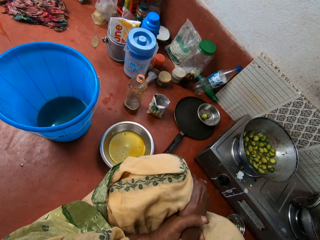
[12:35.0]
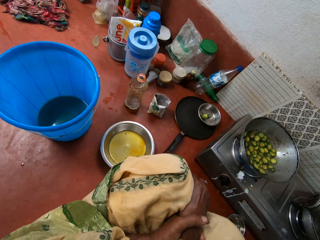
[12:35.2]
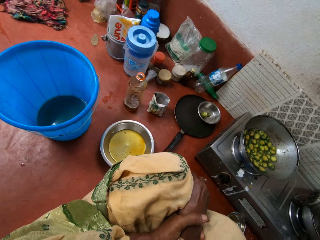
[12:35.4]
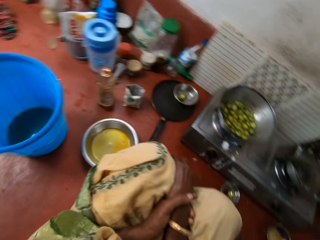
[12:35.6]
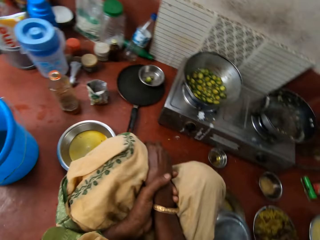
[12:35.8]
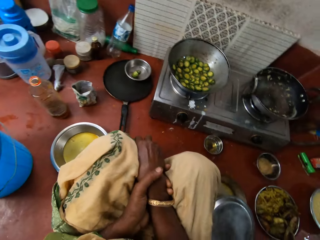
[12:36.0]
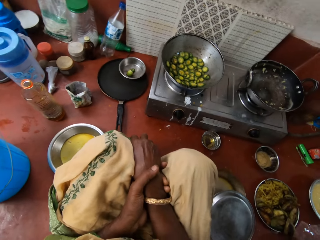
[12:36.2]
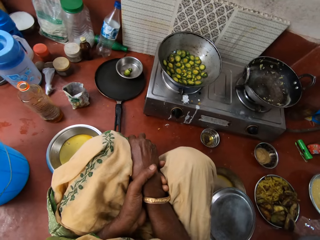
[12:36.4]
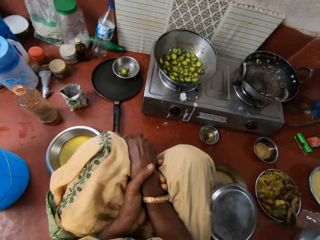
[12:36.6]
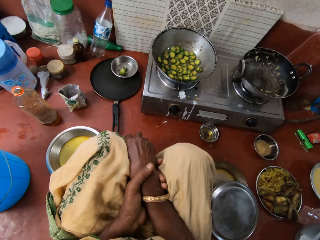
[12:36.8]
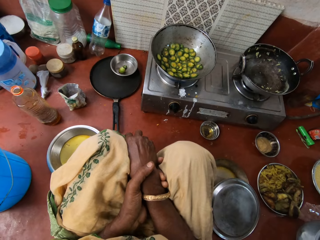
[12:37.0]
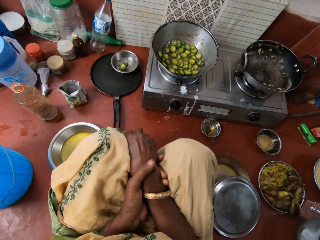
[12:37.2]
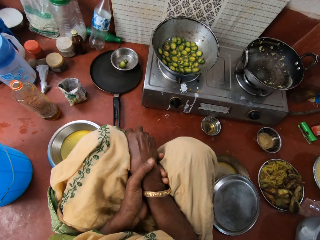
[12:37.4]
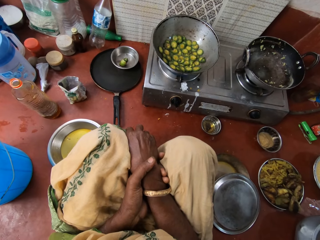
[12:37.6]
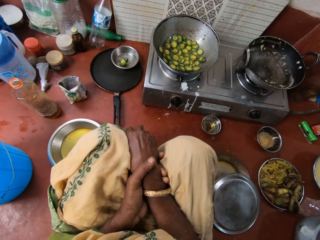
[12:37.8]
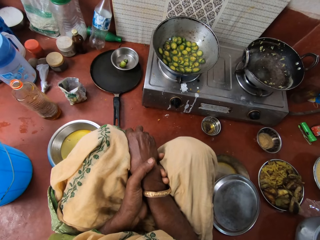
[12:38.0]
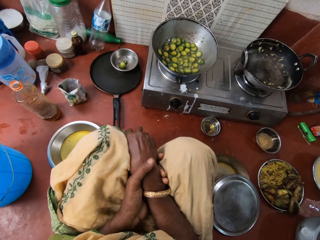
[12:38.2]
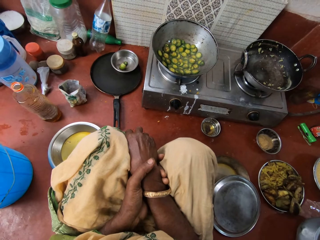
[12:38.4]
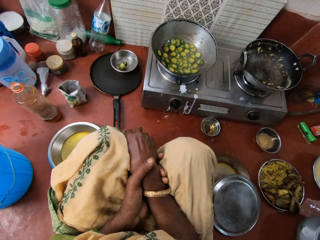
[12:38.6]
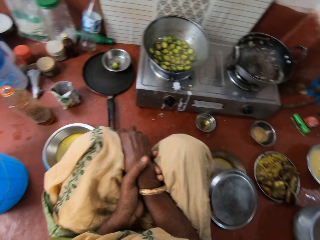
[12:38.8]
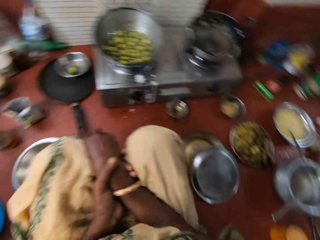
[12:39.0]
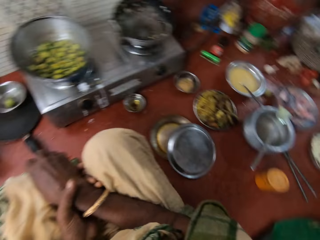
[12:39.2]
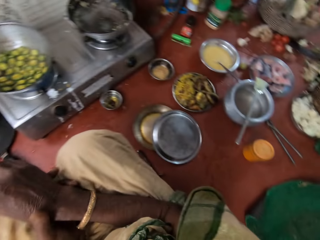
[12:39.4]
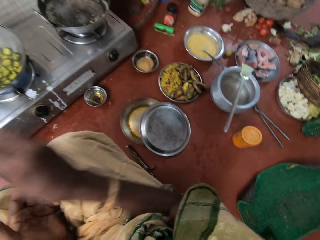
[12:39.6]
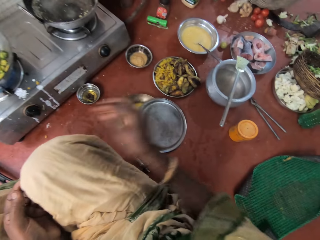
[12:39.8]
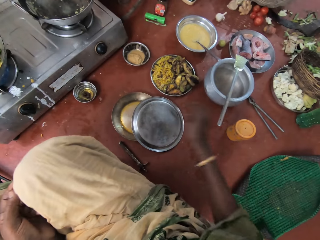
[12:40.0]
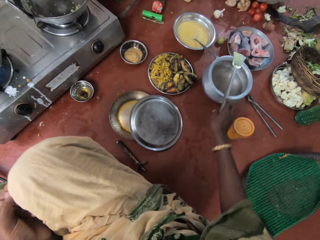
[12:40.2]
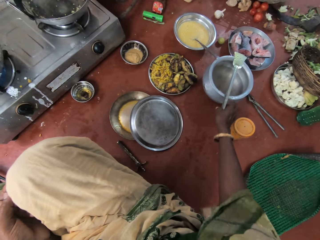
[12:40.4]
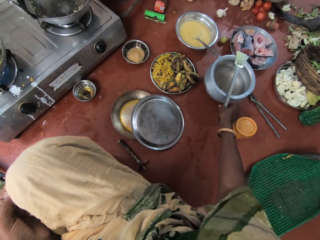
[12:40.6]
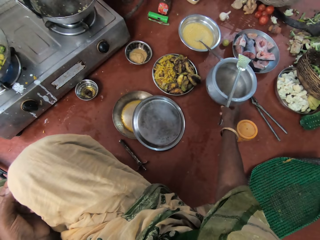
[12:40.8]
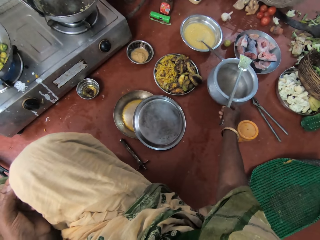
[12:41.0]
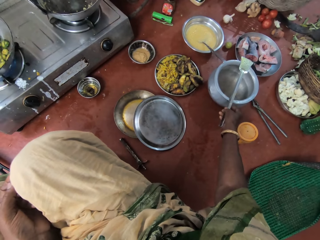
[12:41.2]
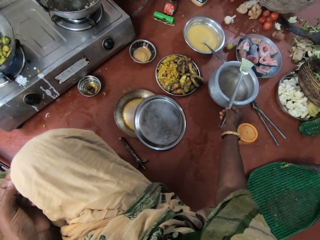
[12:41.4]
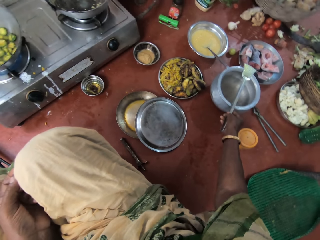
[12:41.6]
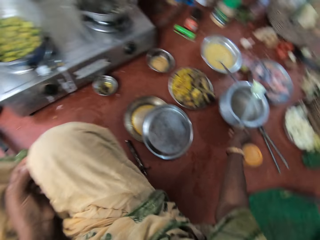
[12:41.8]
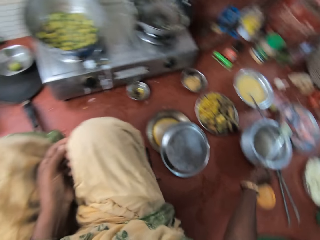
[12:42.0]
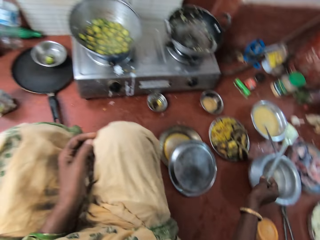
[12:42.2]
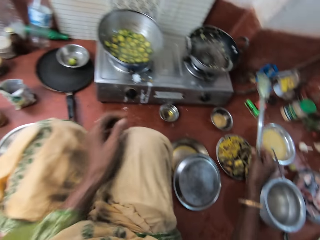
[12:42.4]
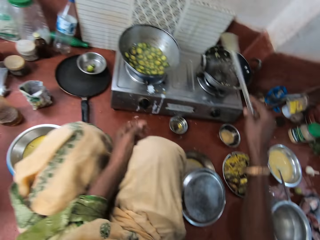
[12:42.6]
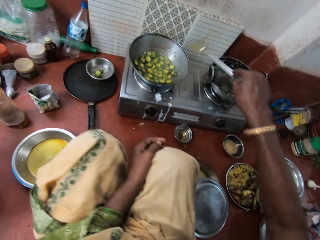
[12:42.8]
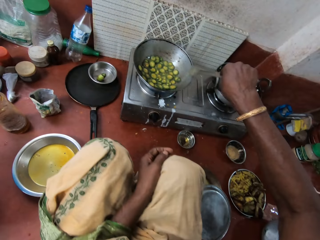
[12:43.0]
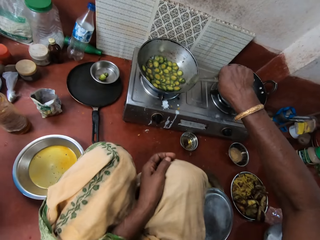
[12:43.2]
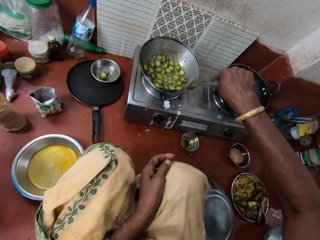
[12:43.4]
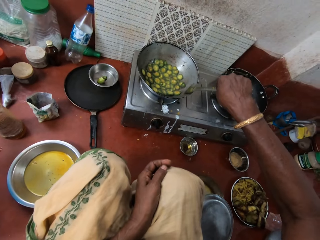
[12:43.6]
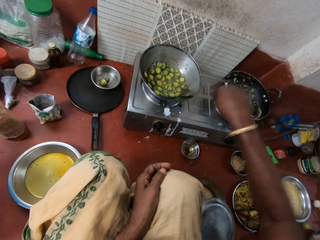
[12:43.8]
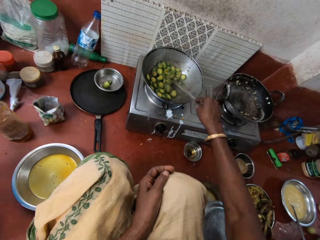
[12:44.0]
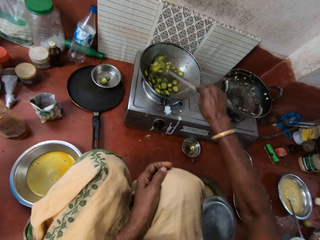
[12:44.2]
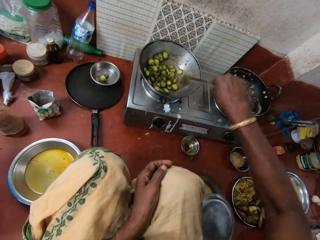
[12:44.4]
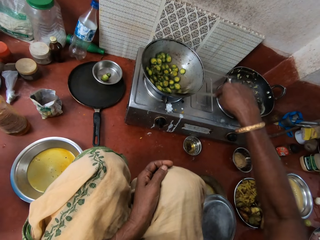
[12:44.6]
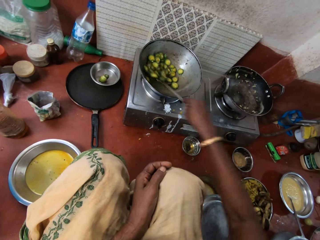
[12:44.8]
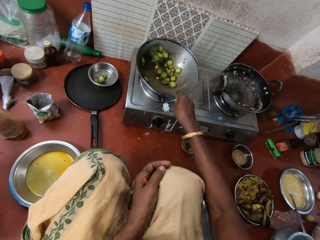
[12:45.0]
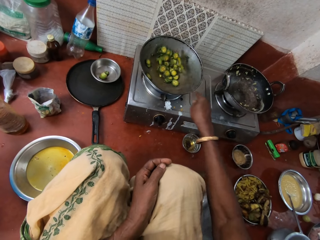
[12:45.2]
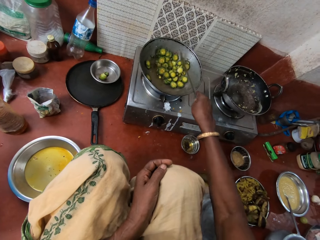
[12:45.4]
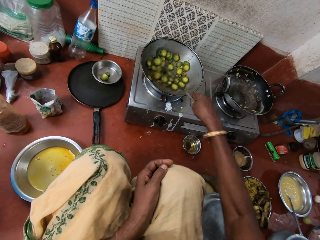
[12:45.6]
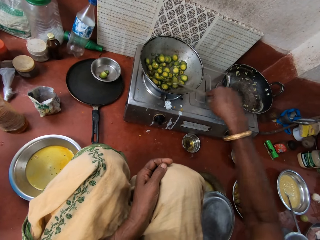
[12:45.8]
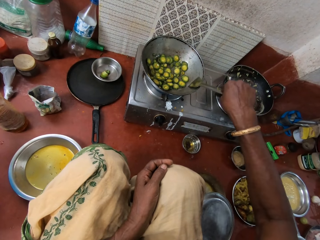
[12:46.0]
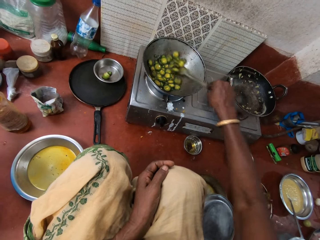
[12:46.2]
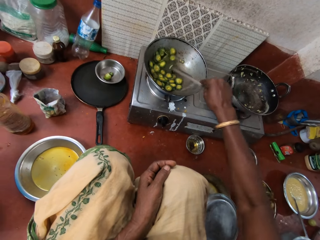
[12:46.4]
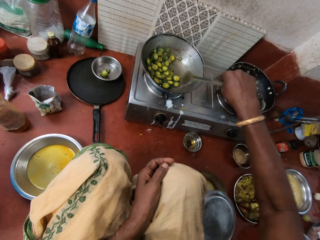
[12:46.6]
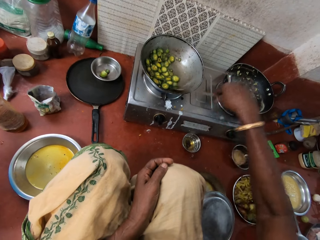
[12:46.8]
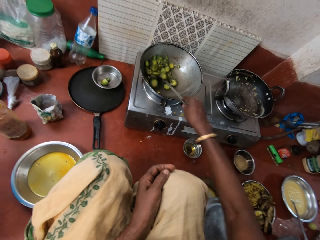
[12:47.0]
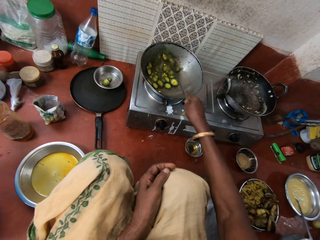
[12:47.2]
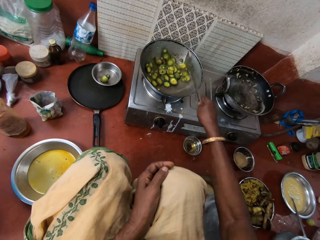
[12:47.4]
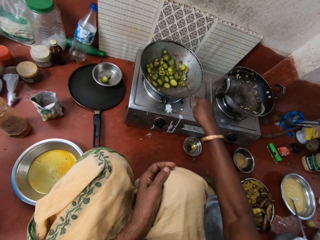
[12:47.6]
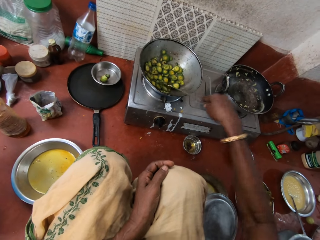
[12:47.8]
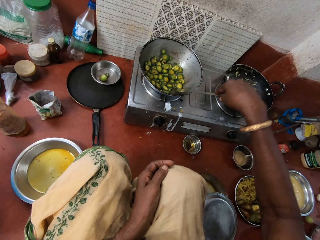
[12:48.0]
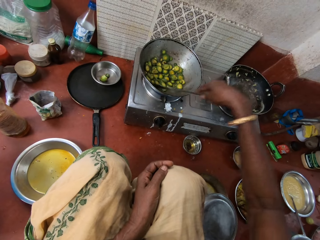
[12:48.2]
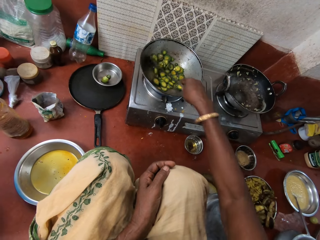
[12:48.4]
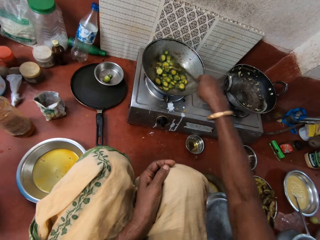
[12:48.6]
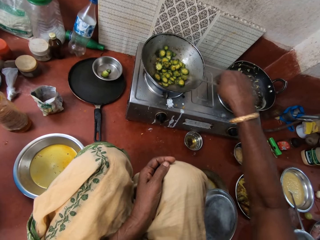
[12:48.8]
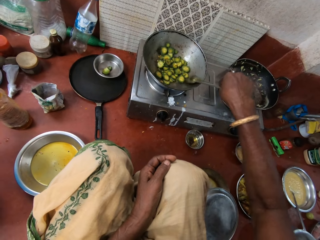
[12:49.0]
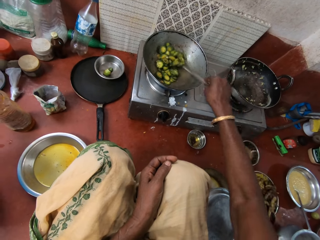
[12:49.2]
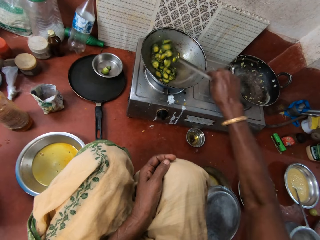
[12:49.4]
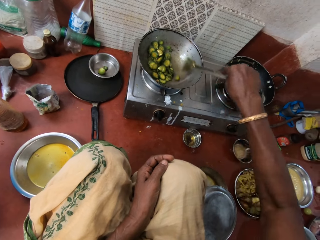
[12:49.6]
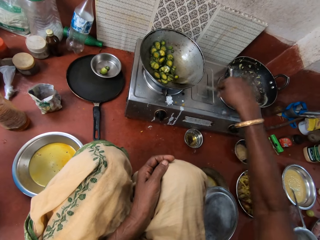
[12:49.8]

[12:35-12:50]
The camera wearer picks the turner spoon from the pot with her right hand. She stirs the vegetables with the turner spoon in the kitchen.

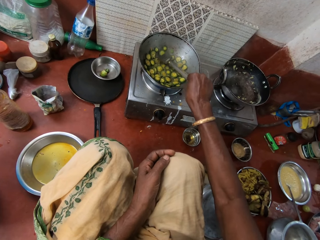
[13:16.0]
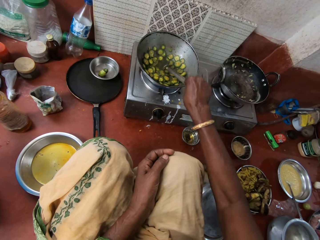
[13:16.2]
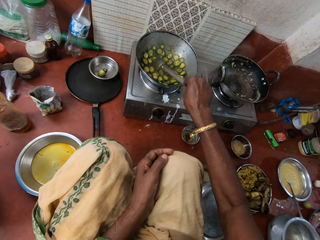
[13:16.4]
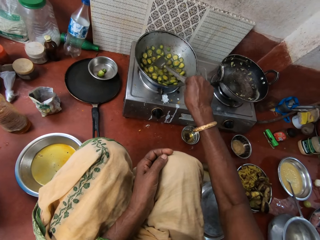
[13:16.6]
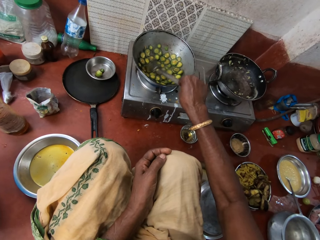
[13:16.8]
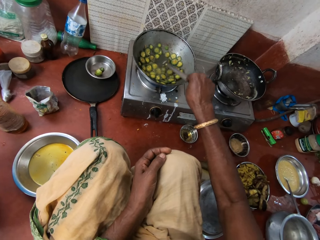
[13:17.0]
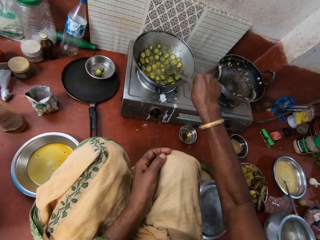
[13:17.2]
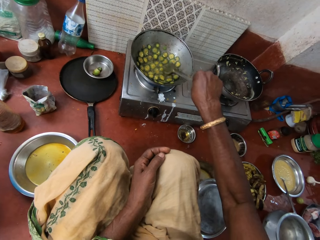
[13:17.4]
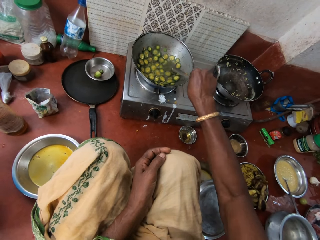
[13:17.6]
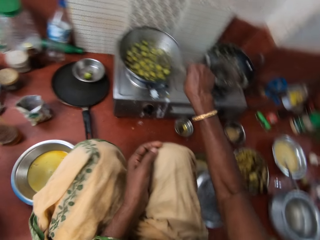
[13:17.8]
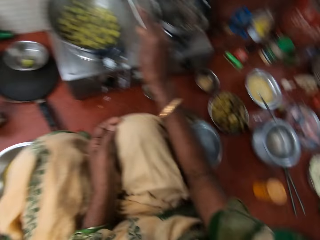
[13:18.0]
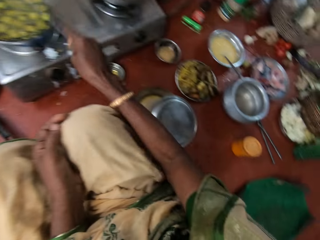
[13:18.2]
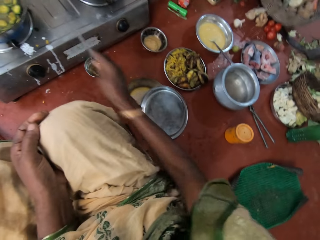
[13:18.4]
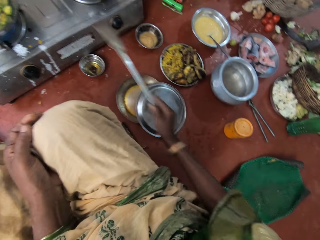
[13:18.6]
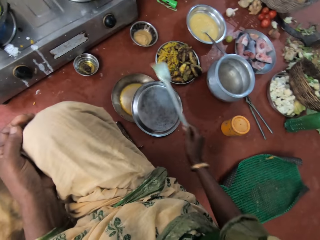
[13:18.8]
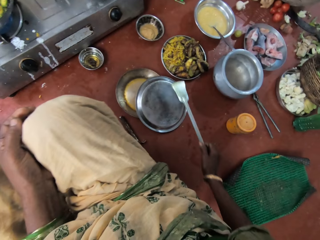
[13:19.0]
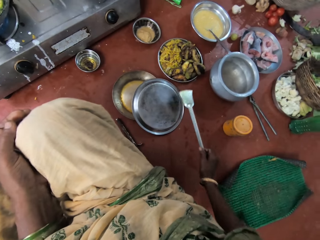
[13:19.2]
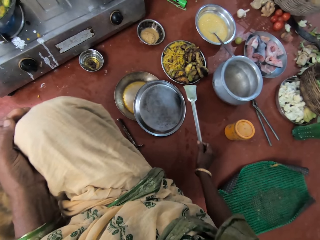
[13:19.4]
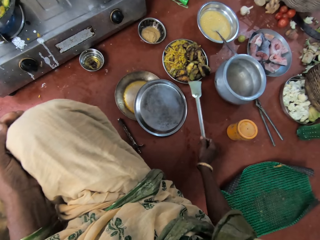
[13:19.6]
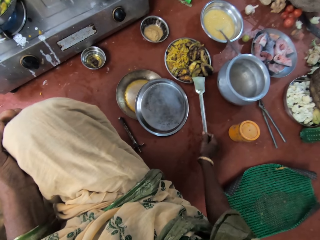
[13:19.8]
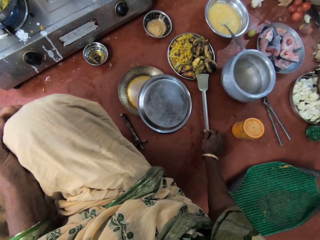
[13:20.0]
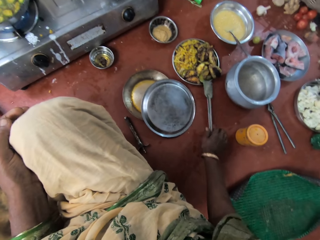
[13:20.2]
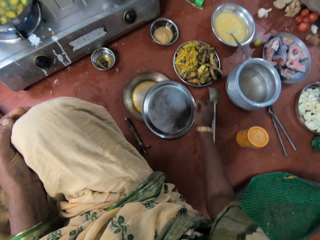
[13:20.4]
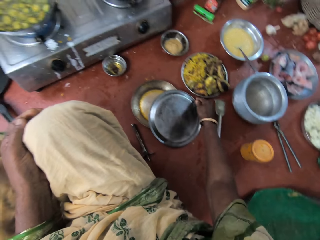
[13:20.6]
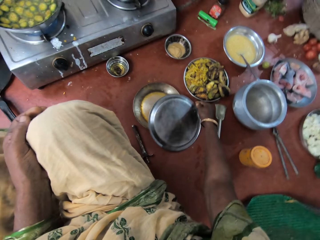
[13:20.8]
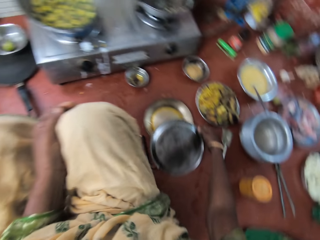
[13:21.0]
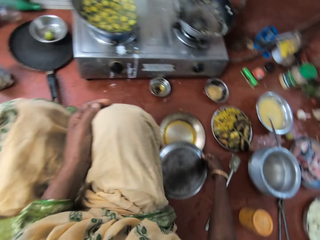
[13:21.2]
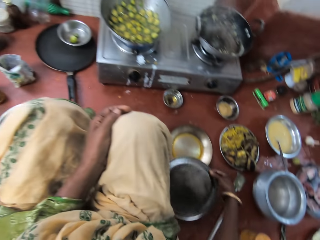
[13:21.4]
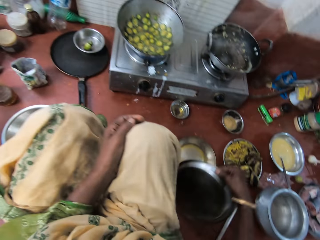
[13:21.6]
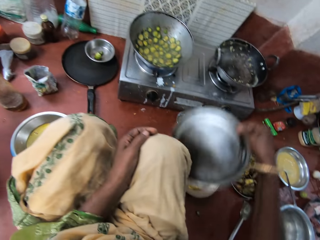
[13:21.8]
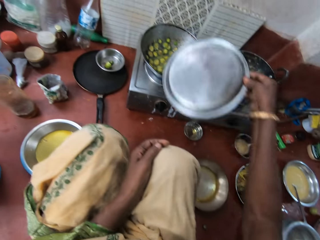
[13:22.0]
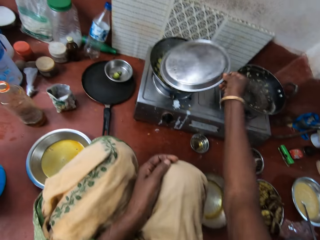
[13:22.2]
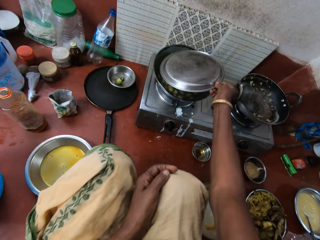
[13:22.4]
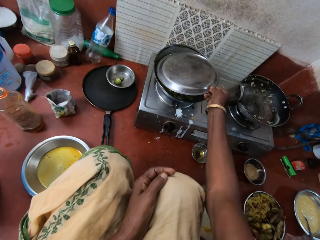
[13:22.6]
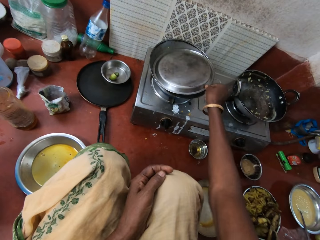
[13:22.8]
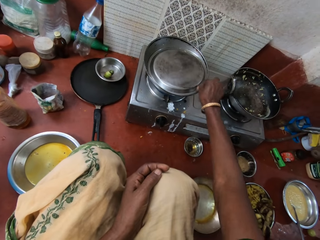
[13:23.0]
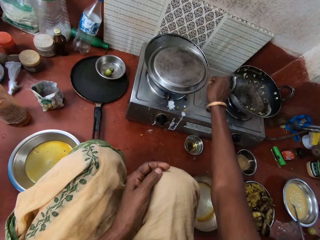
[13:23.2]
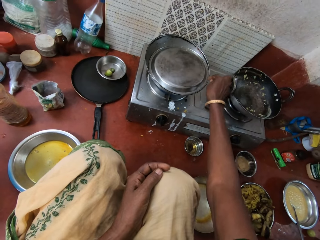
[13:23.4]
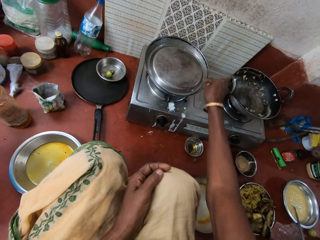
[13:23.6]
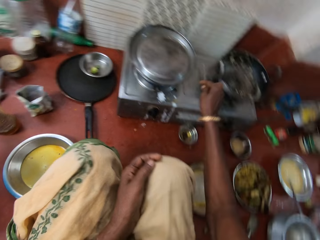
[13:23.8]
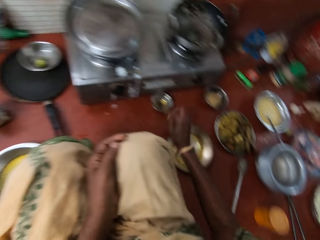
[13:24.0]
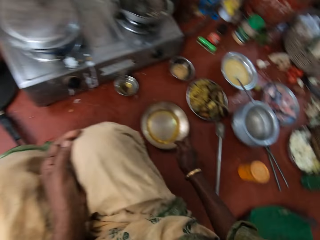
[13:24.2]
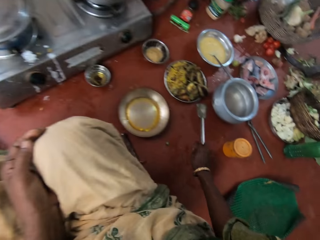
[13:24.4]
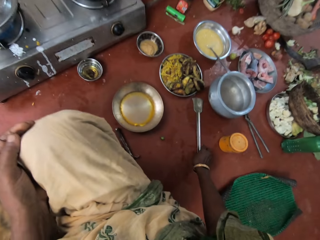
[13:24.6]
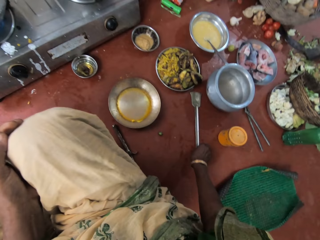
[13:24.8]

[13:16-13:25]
The camera wearer removes the turner spoon from the pan. She places the turner spoon on the floor with her right hand in the kitchen. She picks the lid with her right hand from the pan on the floor. She covers the pan on the cooker with the lid.
